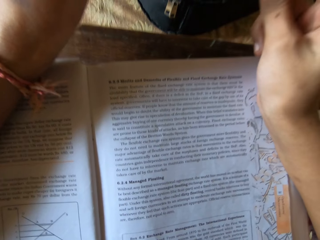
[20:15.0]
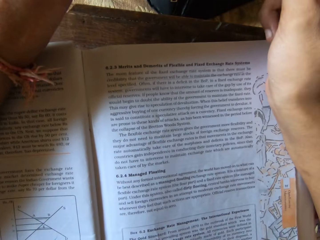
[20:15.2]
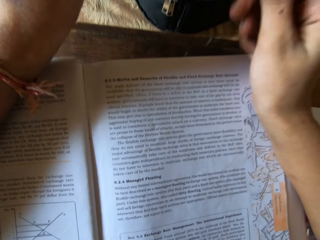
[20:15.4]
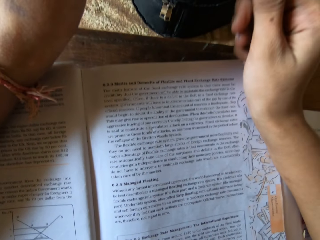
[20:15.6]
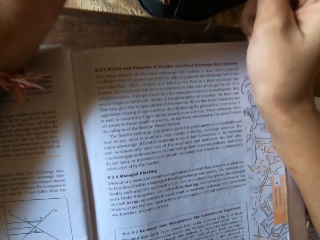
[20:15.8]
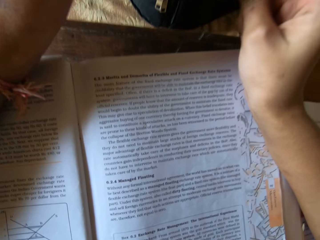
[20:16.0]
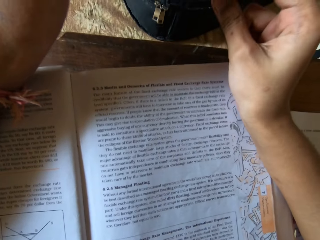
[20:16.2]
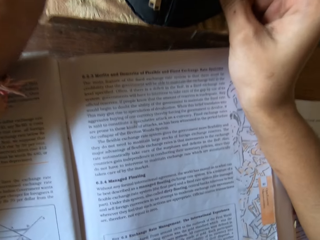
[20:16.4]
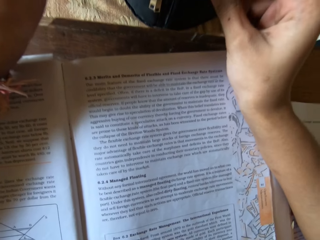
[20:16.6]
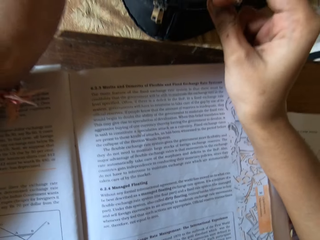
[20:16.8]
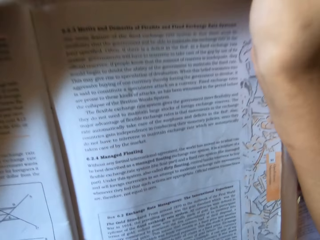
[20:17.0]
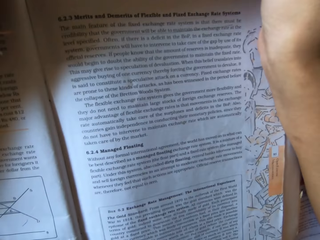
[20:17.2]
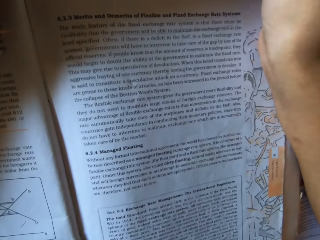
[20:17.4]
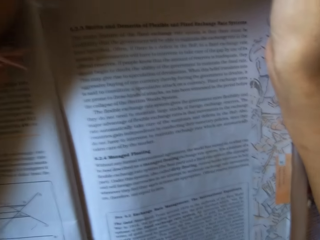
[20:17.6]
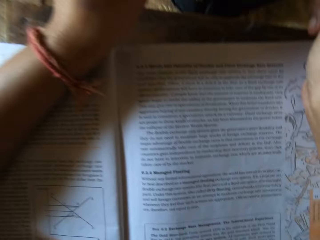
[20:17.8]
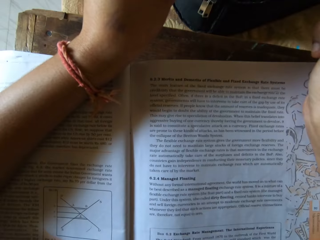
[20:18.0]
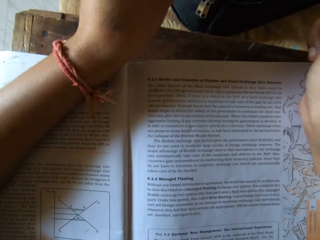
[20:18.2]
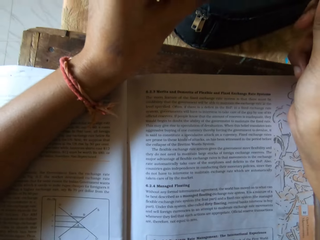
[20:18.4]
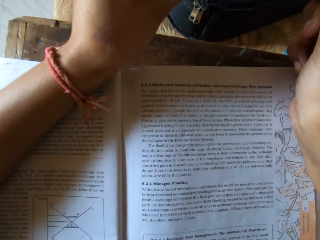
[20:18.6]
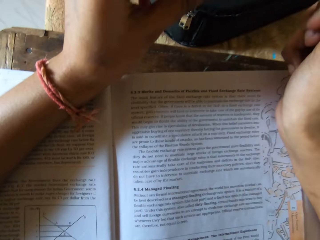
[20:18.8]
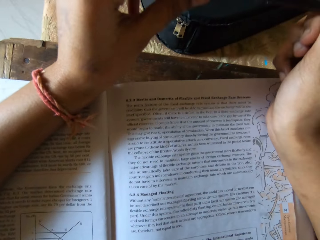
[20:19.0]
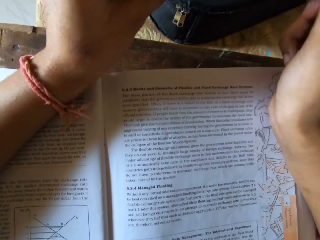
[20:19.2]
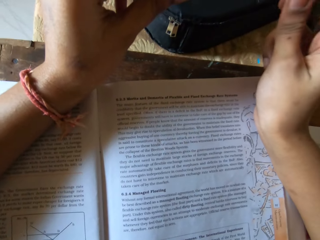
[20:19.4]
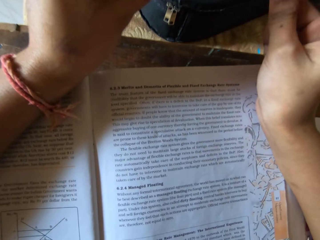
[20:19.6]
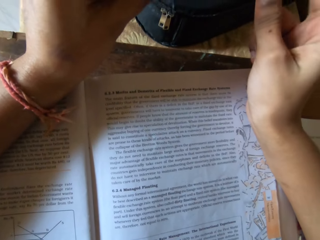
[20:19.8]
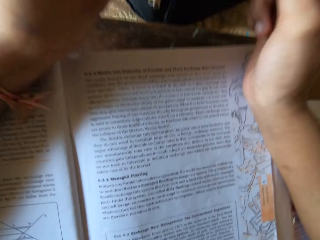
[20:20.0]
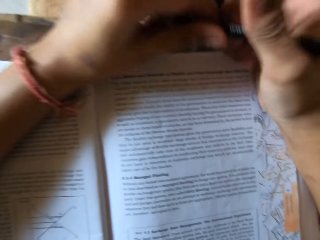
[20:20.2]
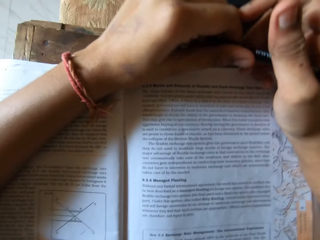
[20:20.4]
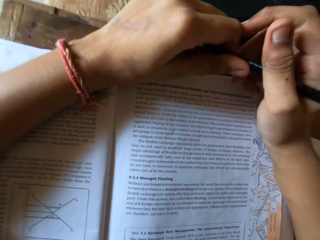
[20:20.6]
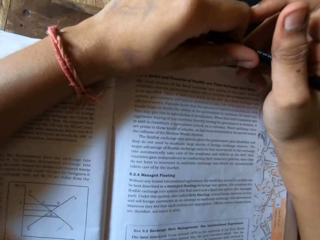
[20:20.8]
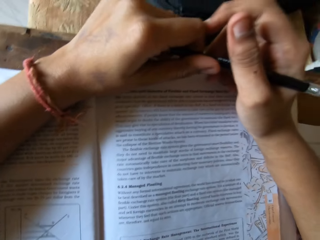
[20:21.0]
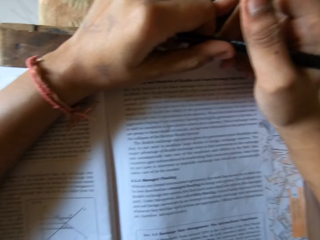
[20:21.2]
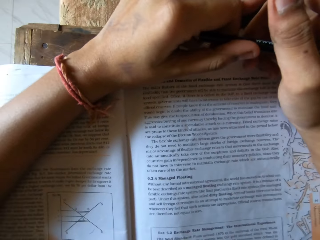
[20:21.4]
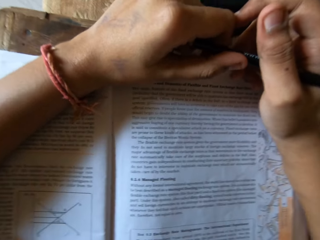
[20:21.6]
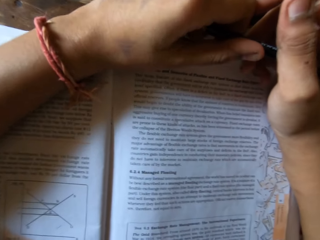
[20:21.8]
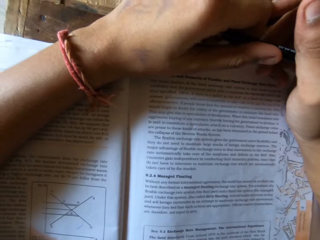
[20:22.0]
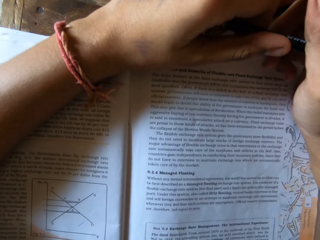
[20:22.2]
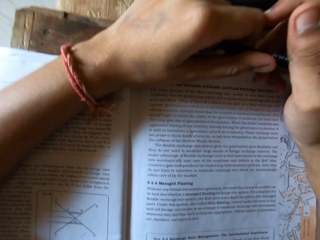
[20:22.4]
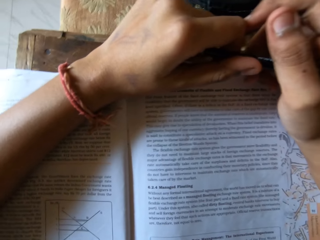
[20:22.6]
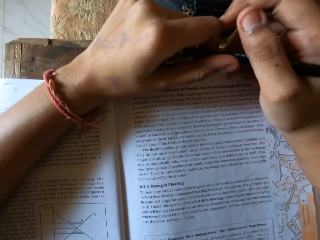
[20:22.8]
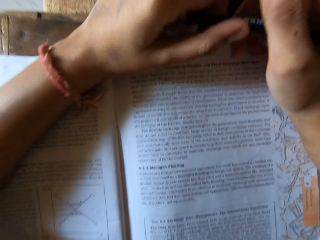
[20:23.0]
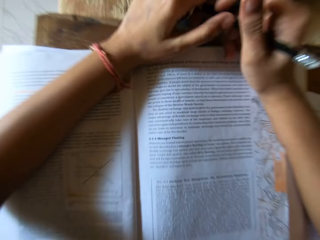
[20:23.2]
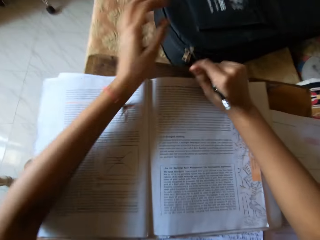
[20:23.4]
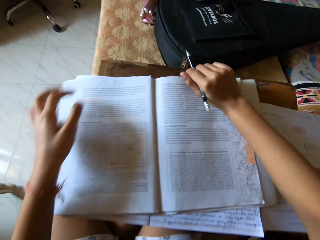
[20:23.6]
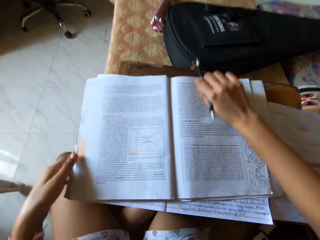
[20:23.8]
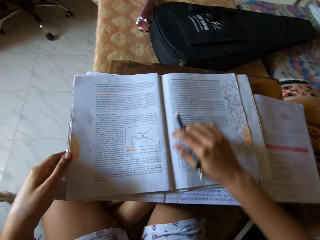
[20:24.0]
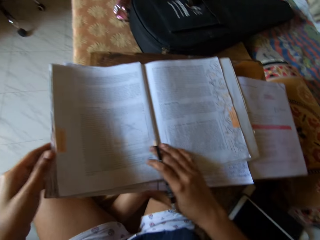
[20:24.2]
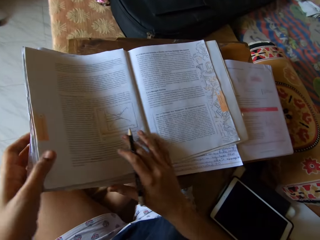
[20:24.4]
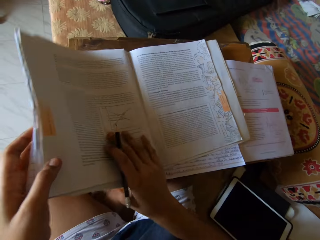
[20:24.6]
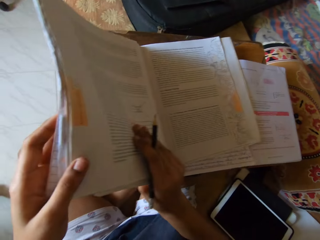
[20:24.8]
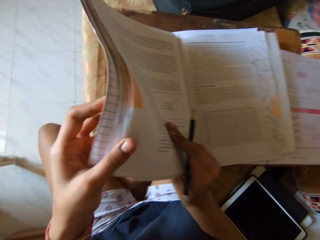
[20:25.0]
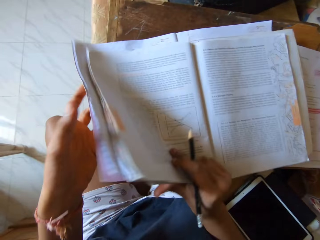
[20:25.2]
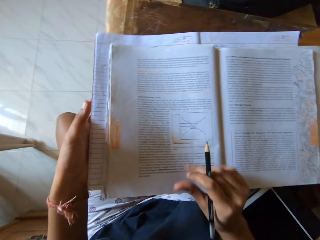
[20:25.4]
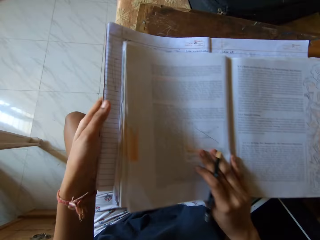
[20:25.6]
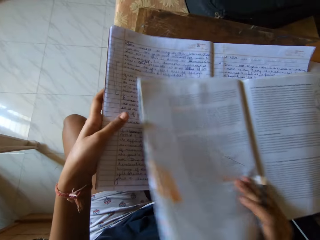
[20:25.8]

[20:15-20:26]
The camera wearer moves the text and exercise book.

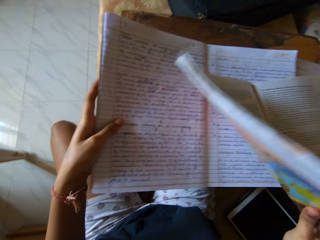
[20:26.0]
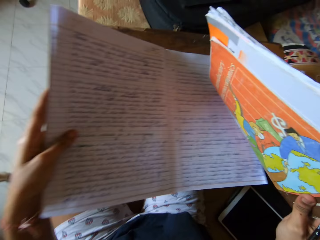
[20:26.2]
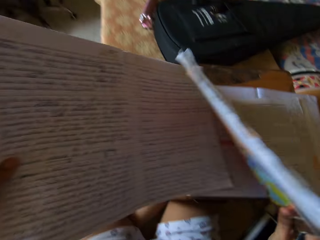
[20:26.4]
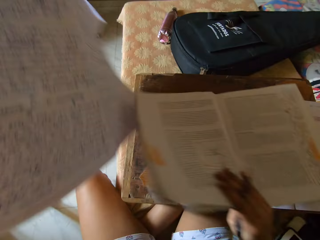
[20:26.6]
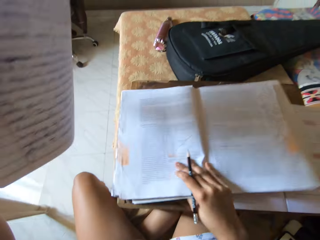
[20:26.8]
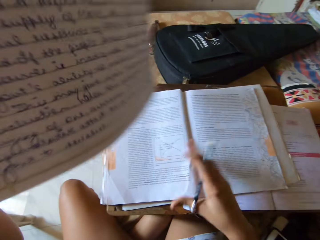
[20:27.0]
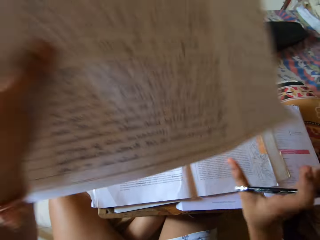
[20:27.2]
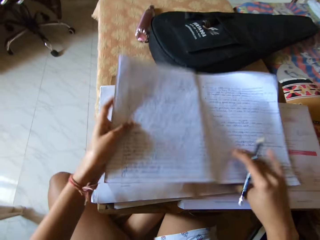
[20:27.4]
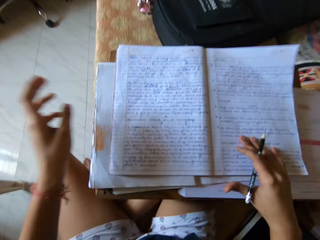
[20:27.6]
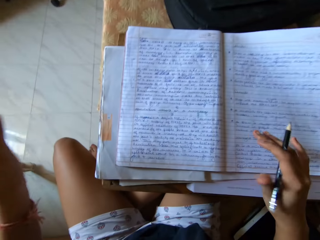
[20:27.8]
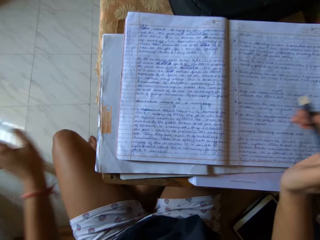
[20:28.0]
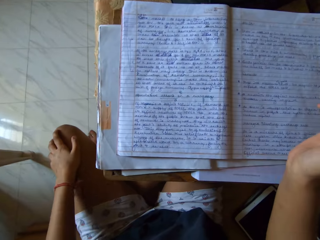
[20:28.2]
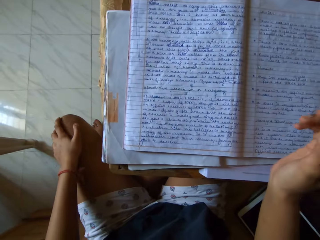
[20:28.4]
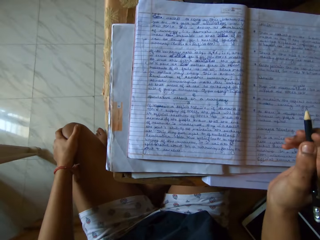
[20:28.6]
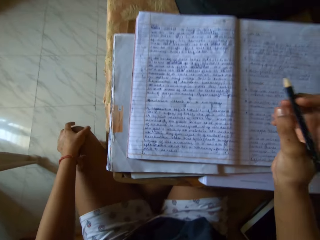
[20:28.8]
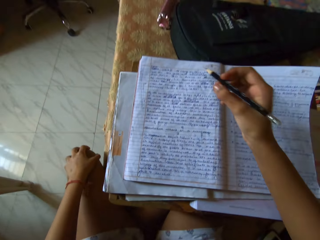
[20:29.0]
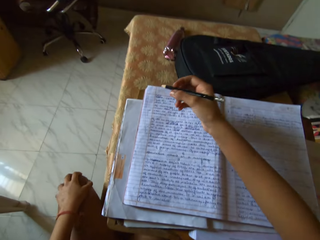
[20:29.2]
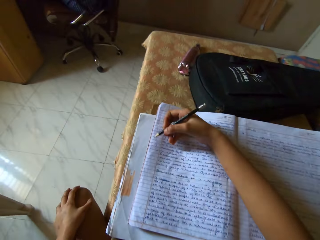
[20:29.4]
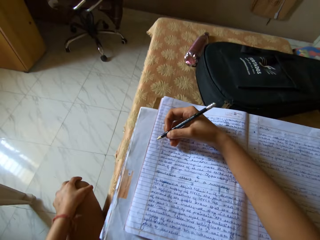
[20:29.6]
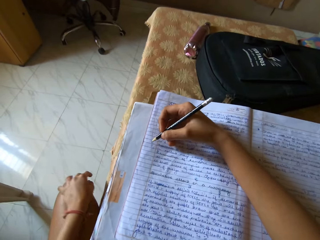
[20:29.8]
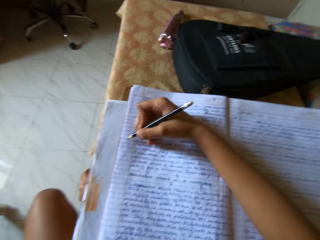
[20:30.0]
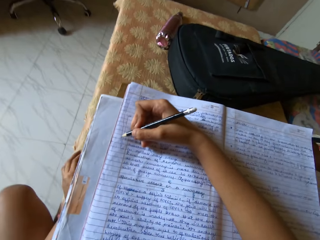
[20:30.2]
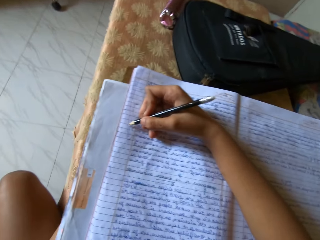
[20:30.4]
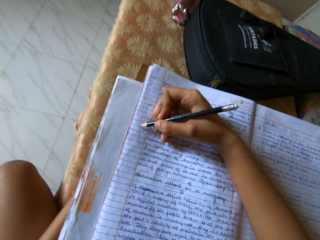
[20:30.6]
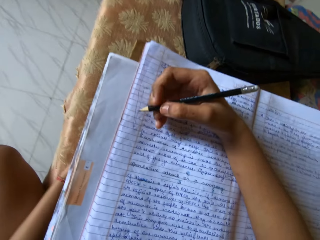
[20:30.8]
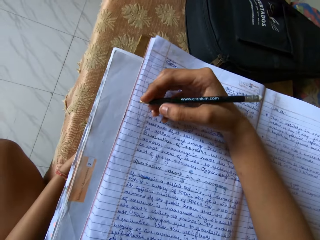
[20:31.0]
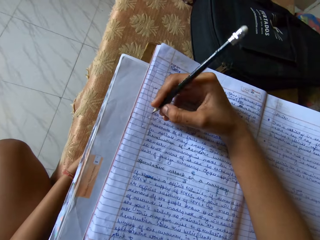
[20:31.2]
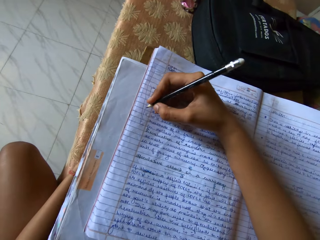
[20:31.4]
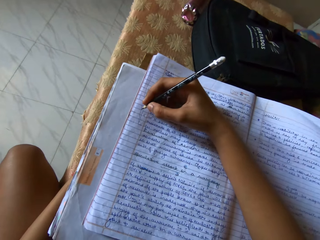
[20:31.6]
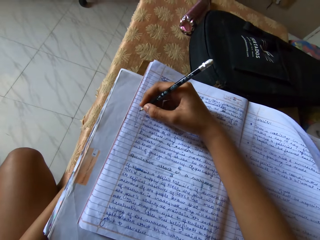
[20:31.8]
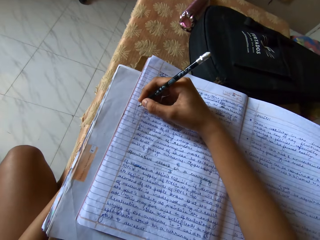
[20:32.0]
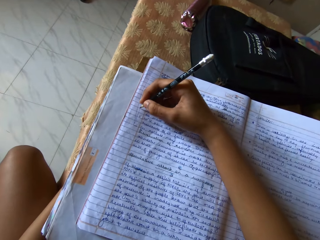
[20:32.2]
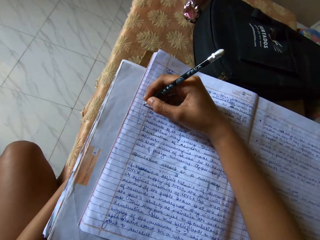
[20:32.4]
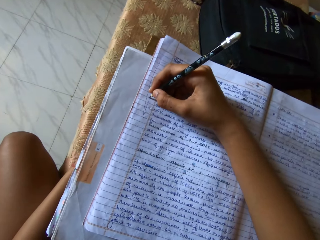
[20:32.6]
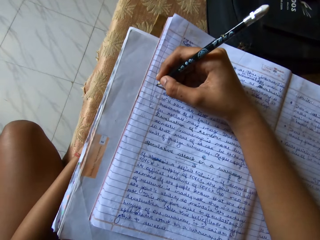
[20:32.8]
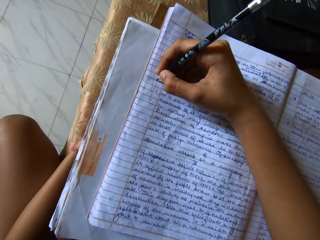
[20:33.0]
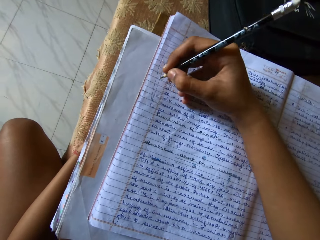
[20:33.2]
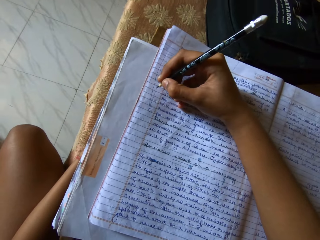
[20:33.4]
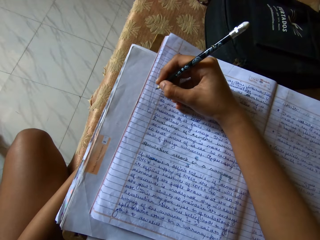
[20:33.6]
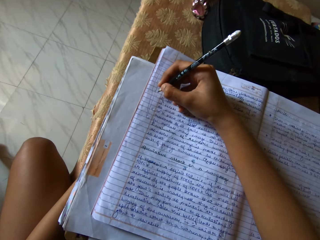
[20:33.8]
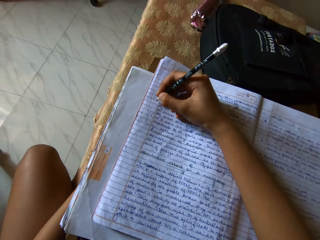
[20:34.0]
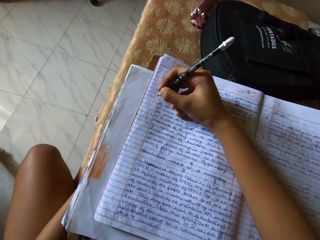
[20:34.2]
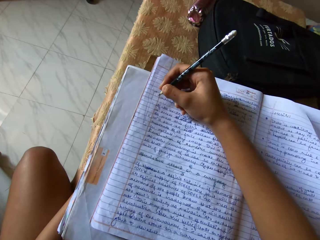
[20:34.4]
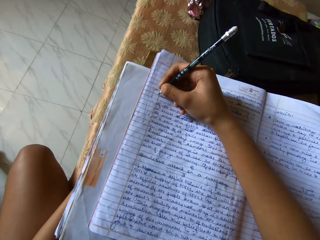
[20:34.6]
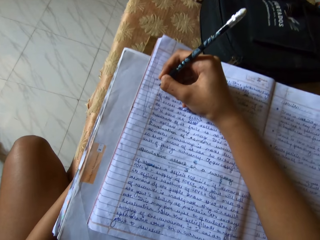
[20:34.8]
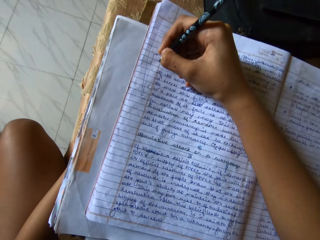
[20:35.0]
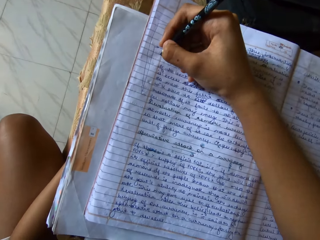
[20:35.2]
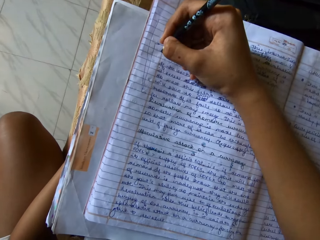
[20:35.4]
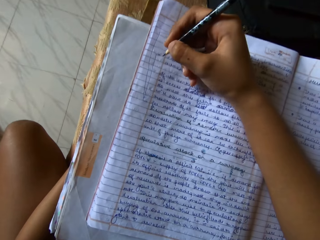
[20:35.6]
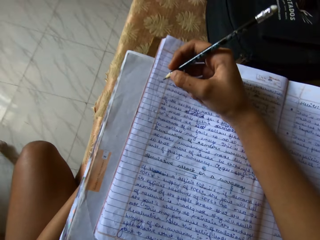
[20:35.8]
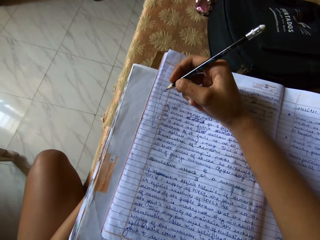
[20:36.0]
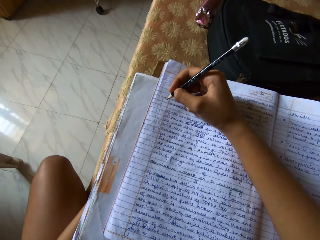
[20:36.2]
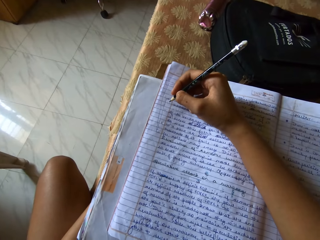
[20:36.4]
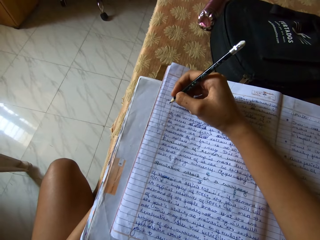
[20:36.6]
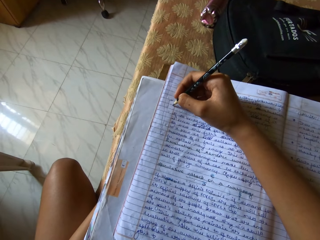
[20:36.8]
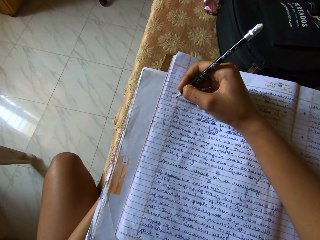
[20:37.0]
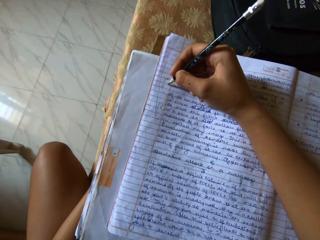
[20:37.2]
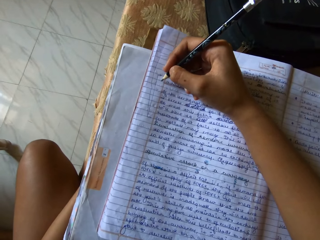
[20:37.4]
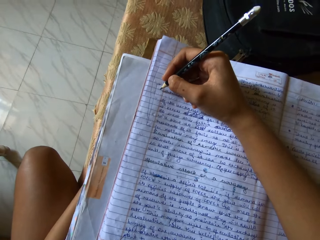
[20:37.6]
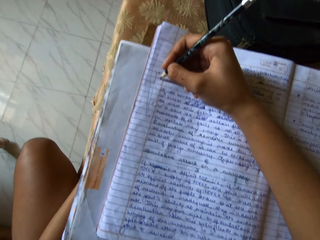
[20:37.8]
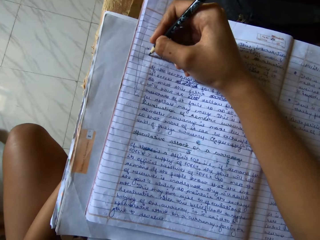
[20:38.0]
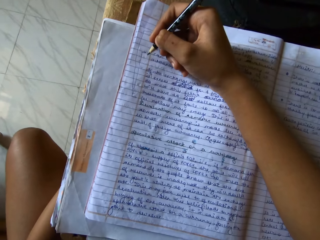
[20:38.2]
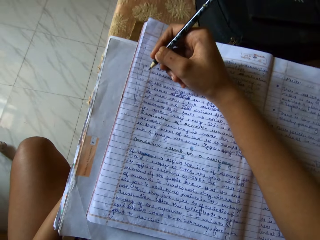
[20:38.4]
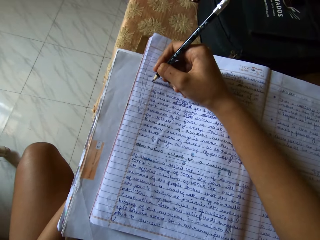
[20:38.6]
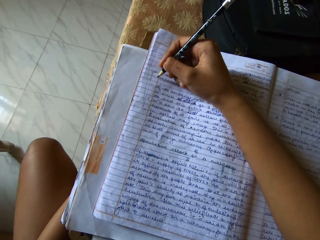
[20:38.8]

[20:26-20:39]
The camera wearer takes the notebook or exercise book under the textbook. They raise the exercise book up. They place the notebook on the textbook. They rub the left thigh. They point a pencil on the notebook. They mark the exercise book with the pencil.
